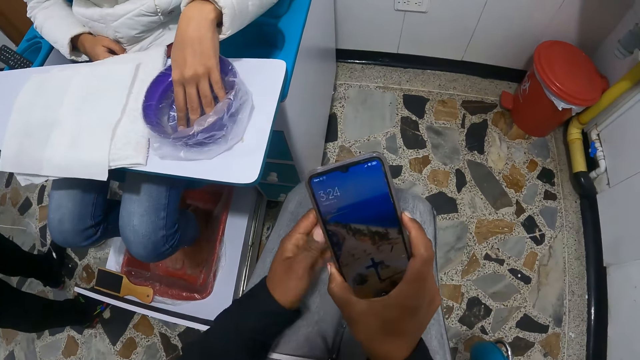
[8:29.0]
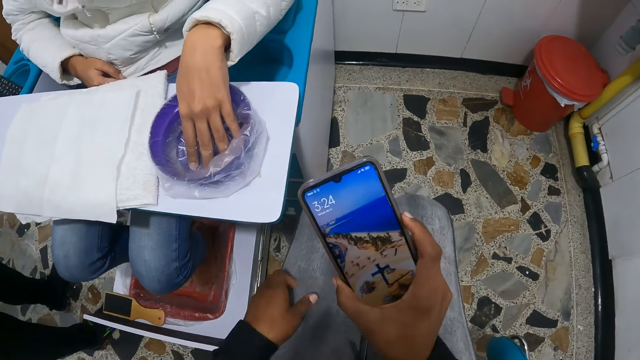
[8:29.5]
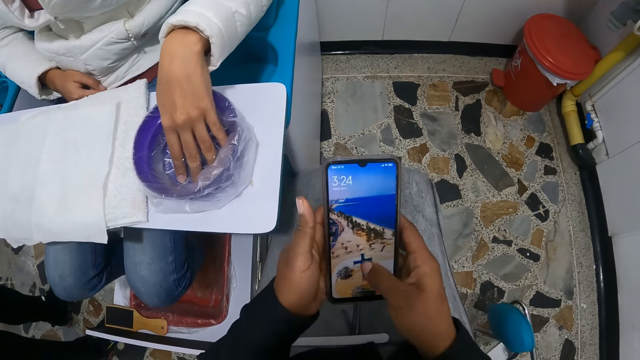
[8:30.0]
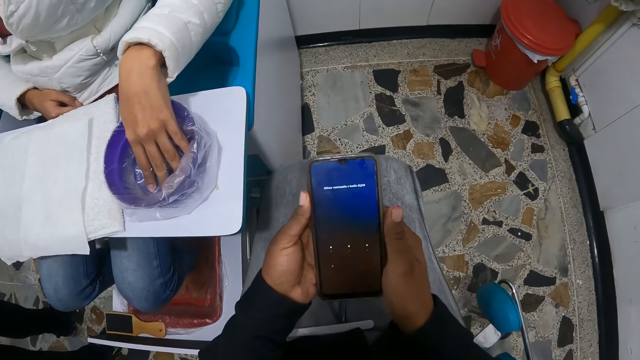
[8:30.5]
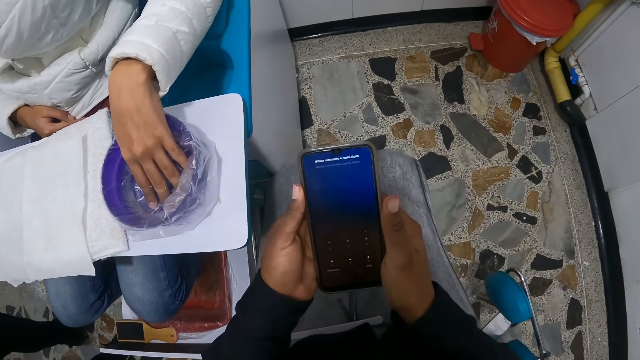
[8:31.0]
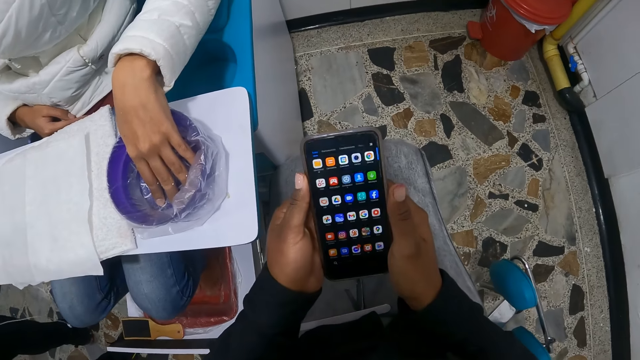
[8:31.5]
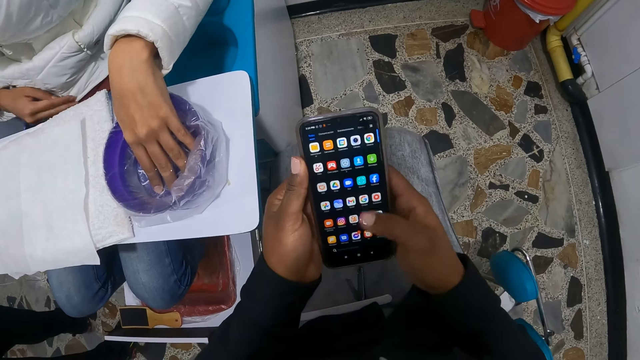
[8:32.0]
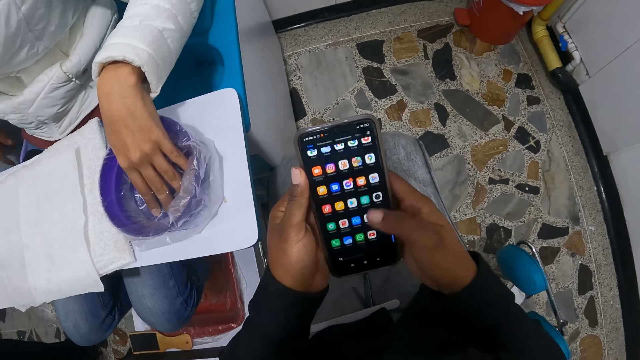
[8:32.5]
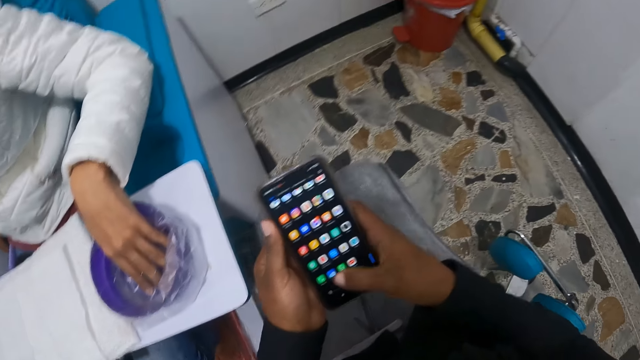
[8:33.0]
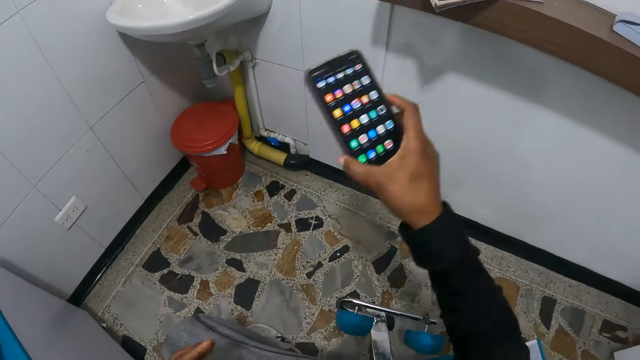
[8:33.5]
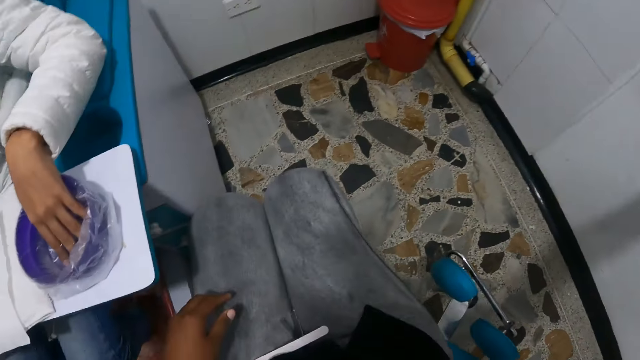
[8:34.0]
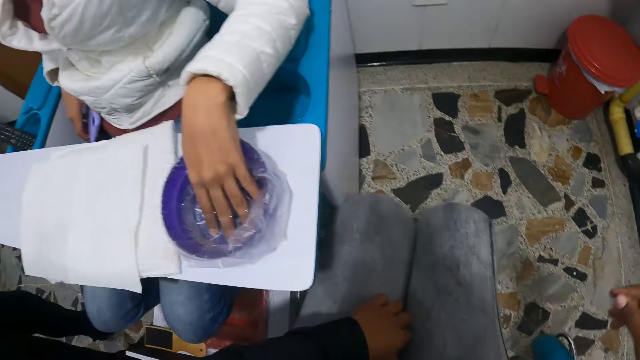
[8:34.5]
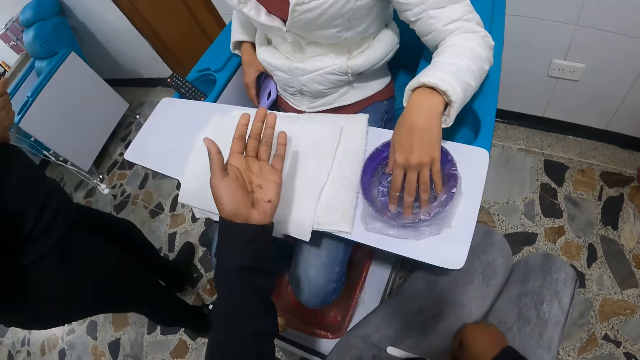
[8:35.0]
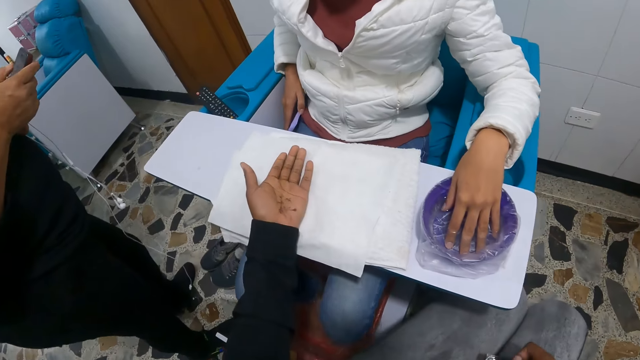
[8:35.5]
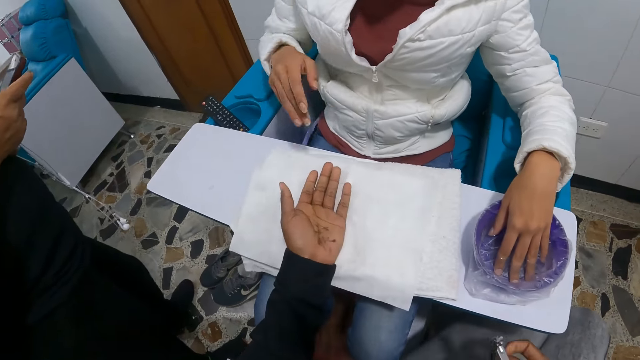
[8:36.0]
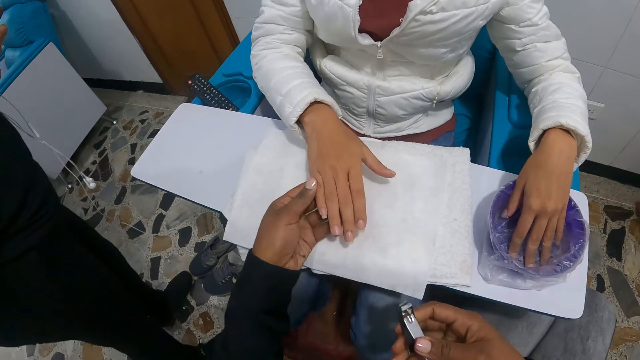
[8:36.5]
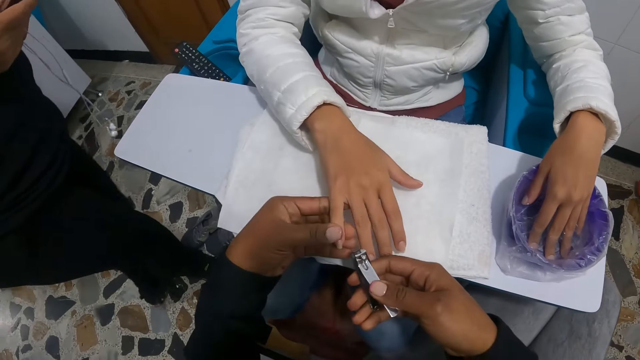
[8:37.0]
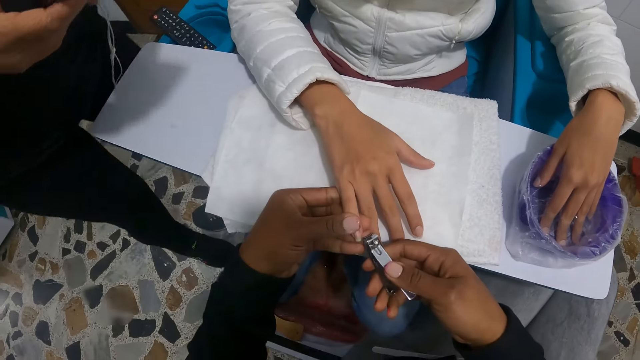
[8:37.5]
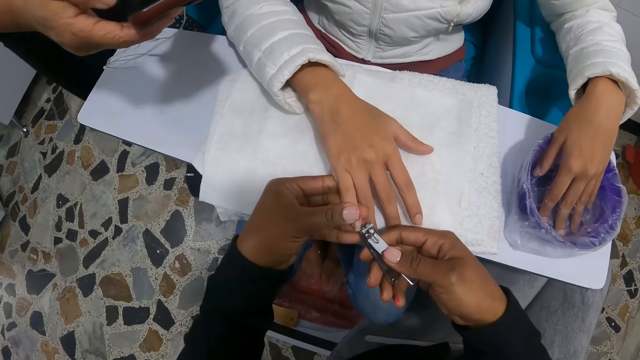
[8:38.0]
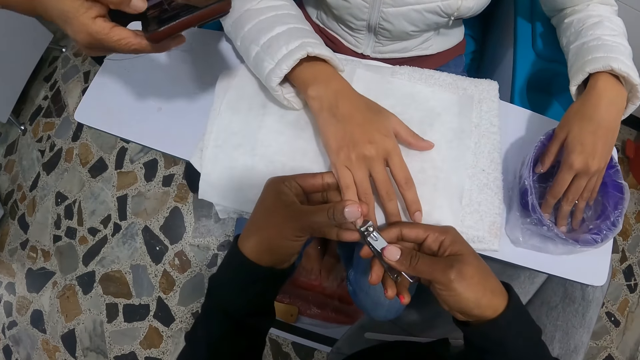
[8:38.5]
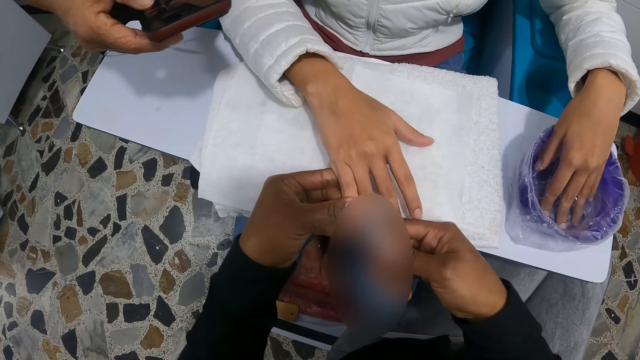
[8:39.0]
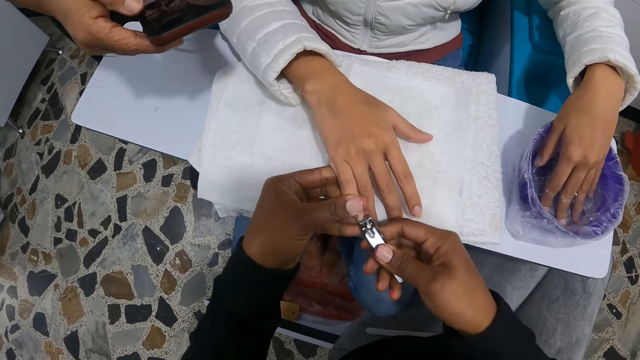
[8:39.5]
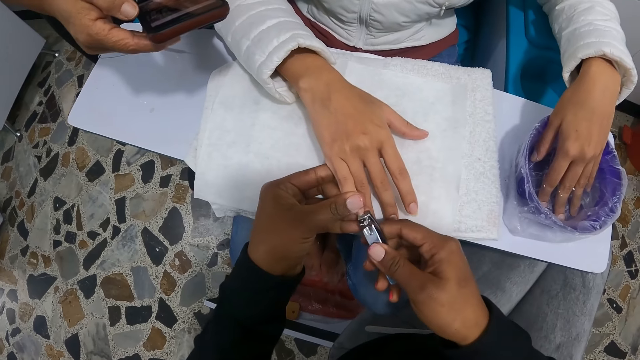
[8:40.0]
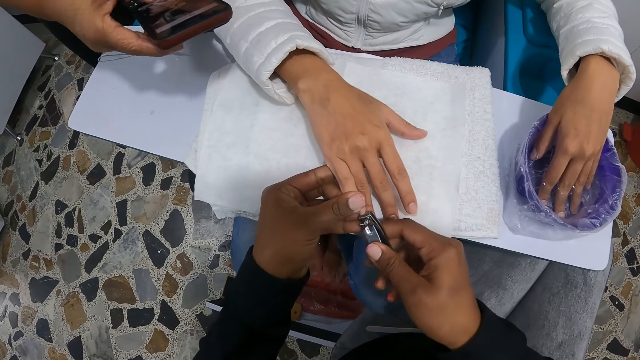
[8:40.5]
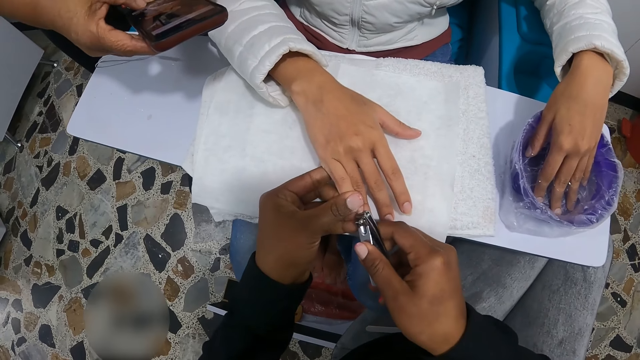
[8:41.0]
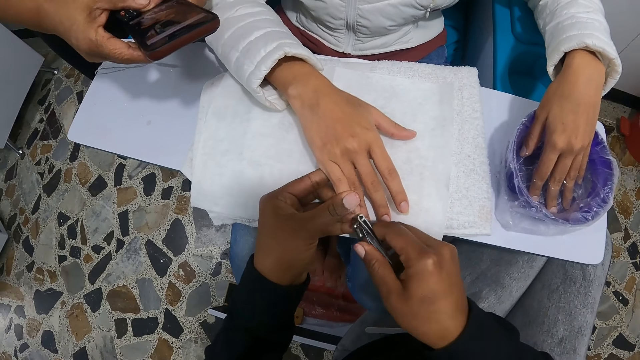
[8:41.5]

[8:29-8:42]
The camera wearer wipes her left hand on her left thigh. She operates the phone with both hands. She stretches the phone in her right hand towards the wall. Another woman operates a phone with both hands. The camera wearer stretches her left hand towards the first woman. The first woman drops the phone in her right hand on the pedicure chair. The camera wearer holds the first woman's right hand with her left hand. The first woman places her right hand on the camera wearer's left hand. The camera wearer cuts the first woman's right finger nails with a nail cutter in her right hand.

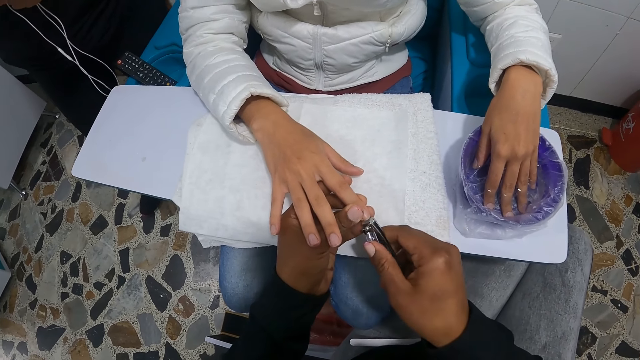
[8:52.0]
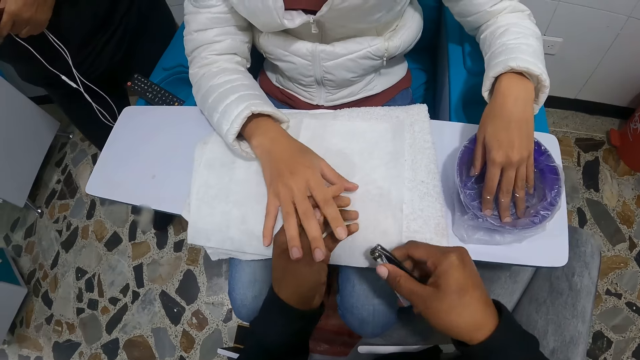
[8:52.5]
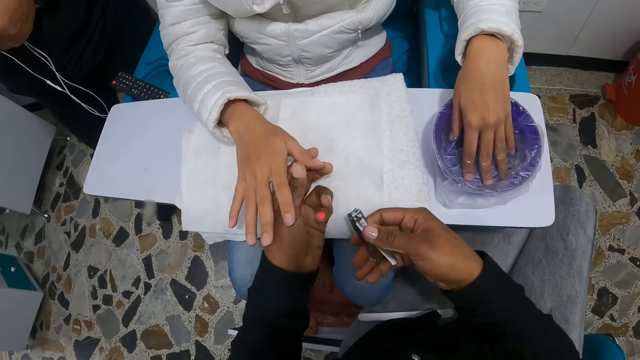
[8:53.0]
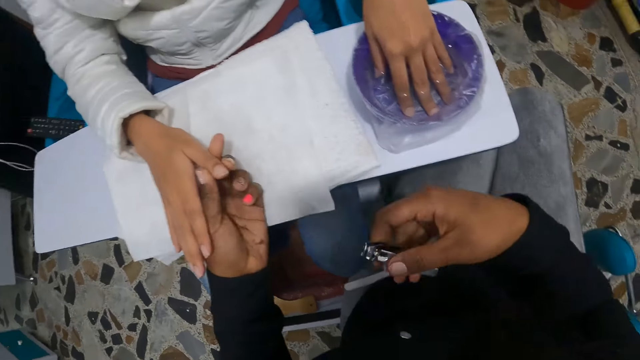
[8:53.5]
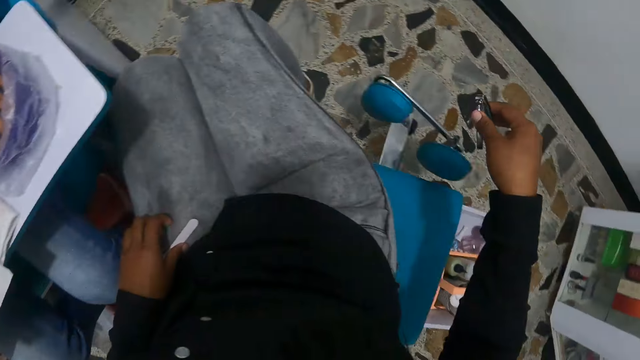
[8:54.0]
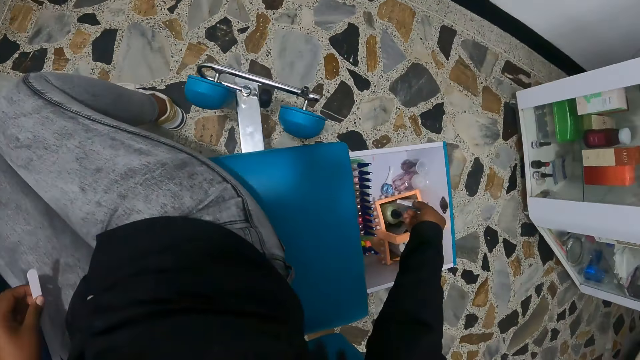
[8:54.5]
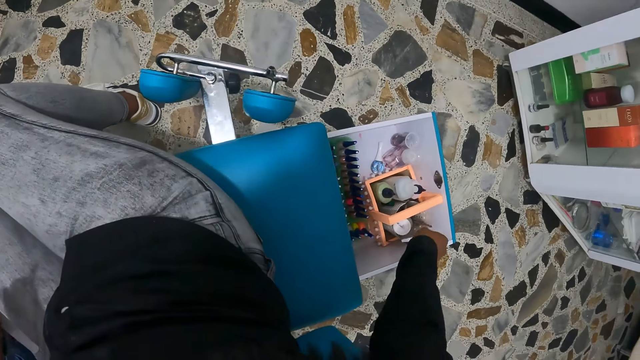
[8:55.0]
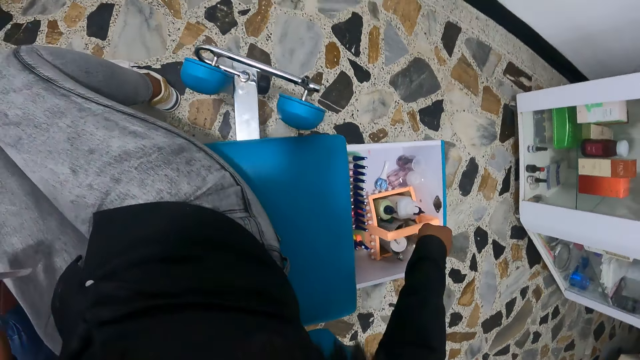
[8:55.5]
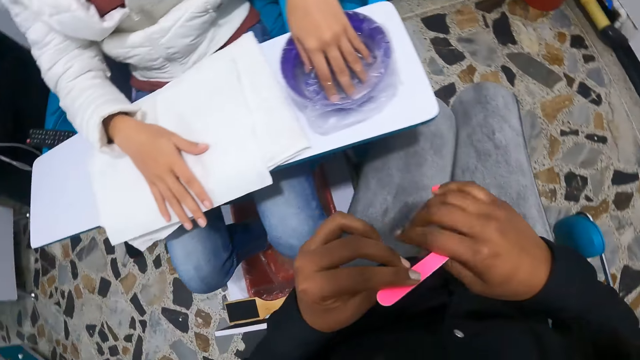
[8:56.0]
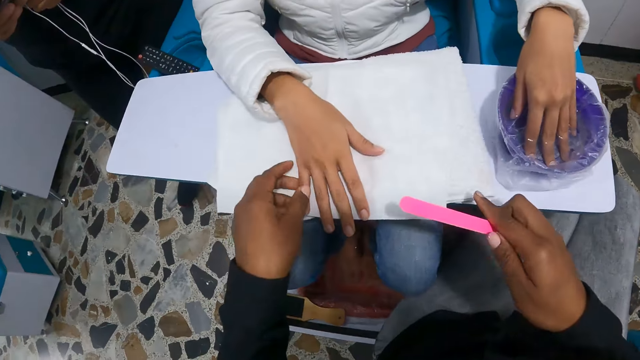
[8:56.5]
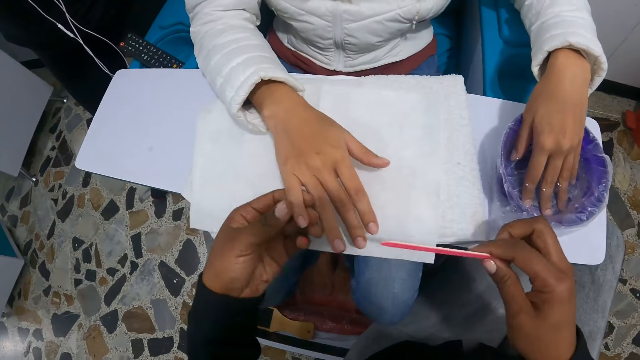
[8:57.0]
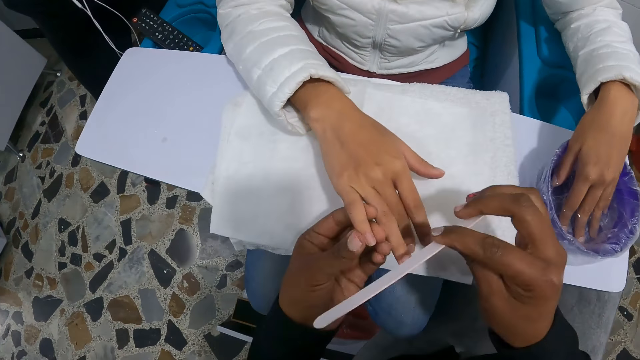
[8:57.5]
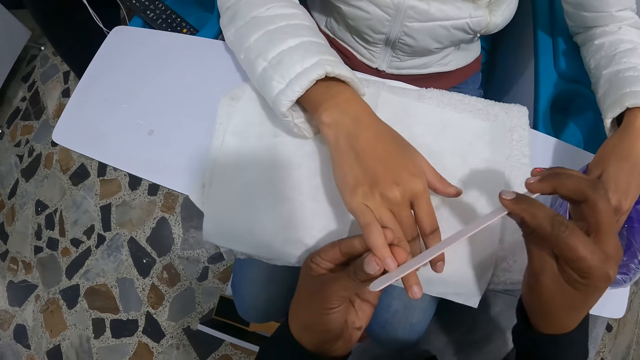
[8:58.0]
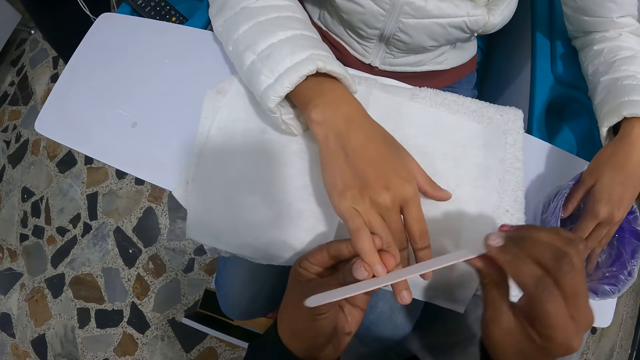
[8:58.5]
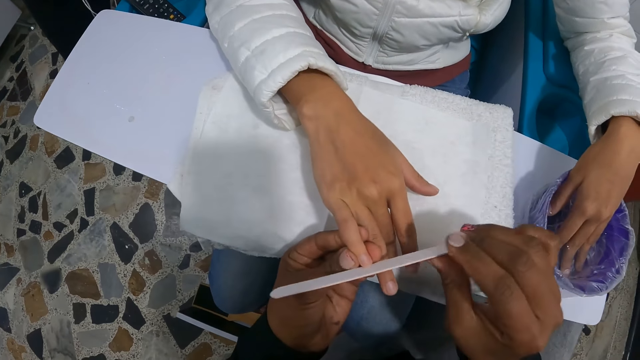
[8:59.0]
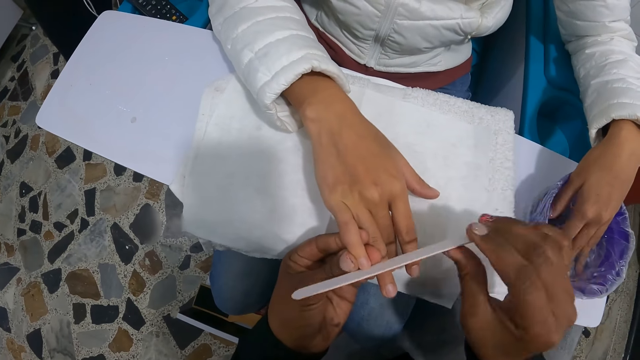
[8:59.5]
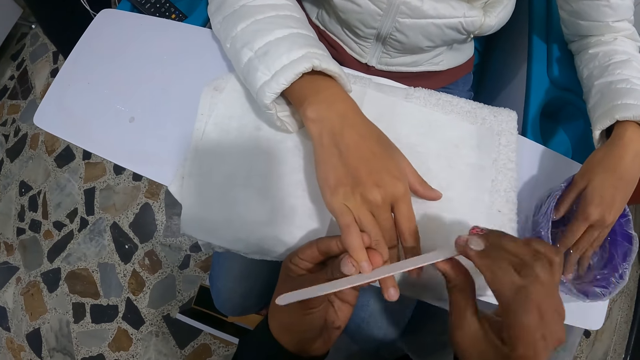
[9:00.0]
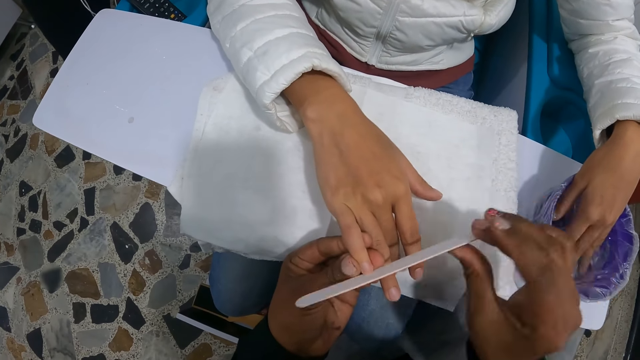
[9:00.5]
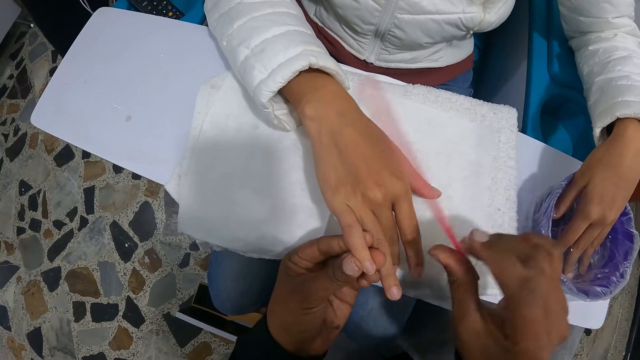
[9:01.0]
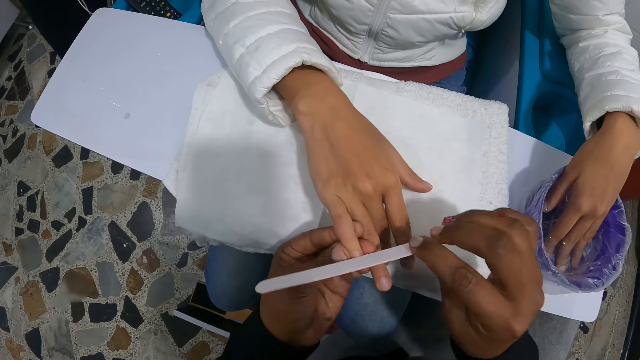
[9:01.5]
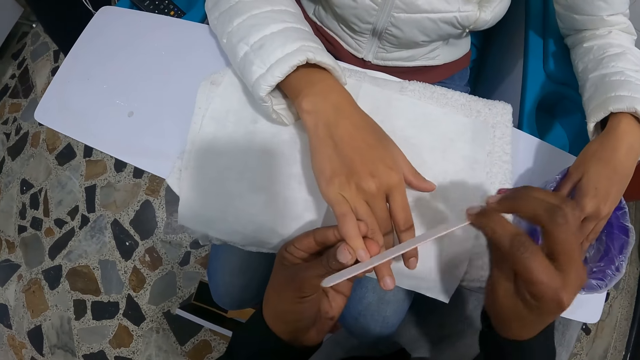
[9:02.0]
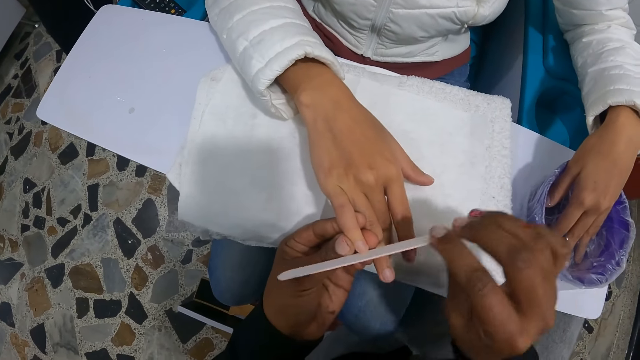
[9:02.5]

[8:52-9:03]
The camera wearer picks up the nail file on her left thigh with her left hand. She drops the nail cutter in her right hand in the drawer on the floor. She passes the nail file in her left hand to her right hand. She lifts a woman's right hand from the napkins on the pedicure chair's table with her left hand. She files the woman's right fingernails with the nail file in her right hand.
